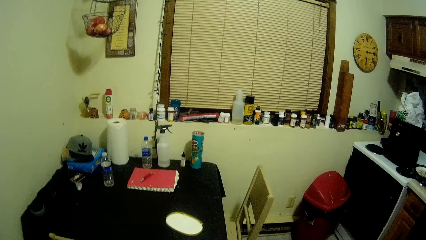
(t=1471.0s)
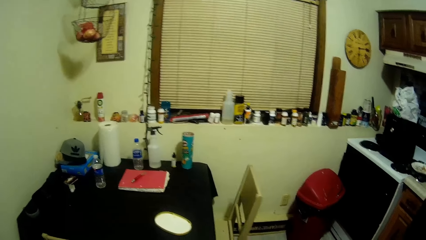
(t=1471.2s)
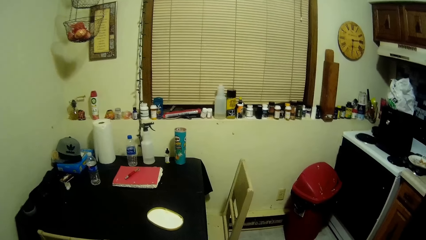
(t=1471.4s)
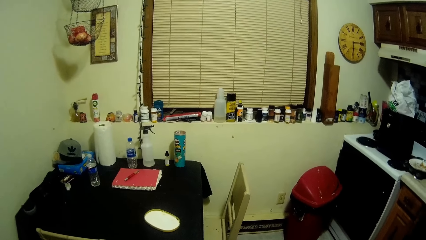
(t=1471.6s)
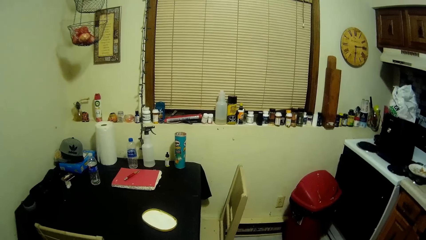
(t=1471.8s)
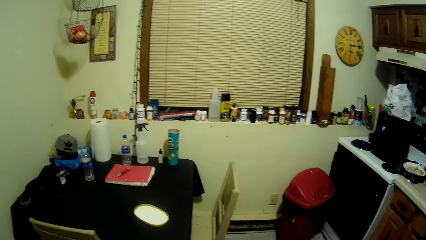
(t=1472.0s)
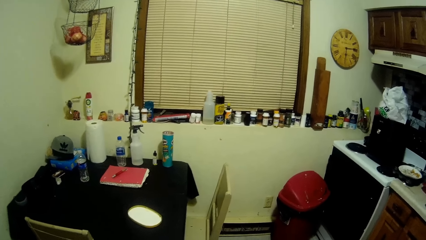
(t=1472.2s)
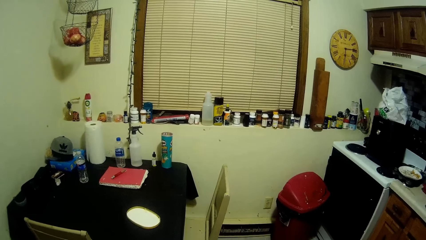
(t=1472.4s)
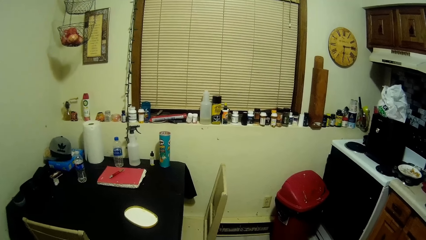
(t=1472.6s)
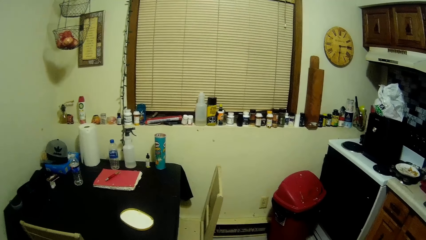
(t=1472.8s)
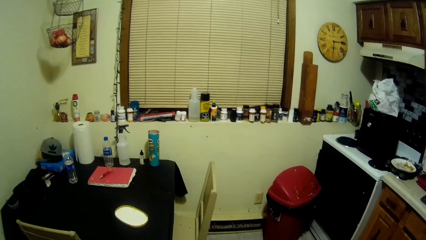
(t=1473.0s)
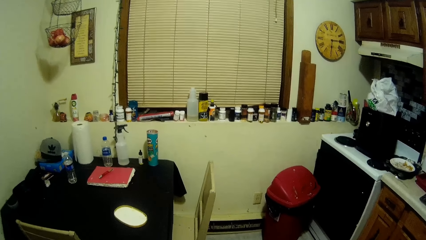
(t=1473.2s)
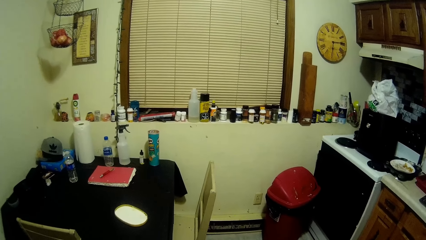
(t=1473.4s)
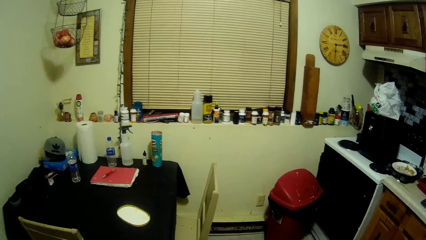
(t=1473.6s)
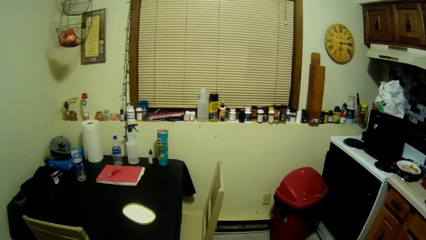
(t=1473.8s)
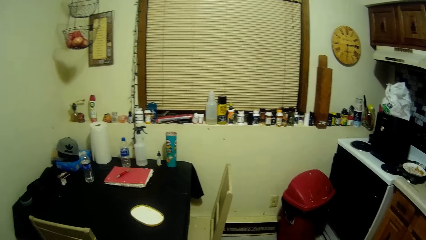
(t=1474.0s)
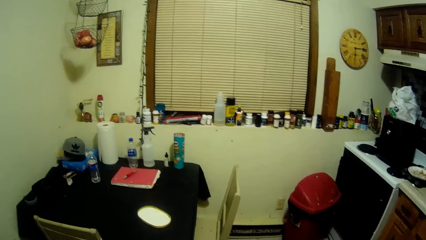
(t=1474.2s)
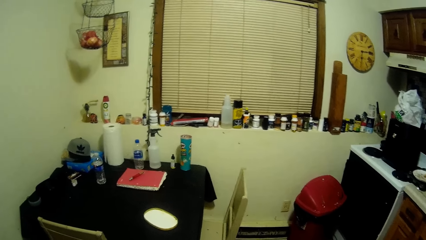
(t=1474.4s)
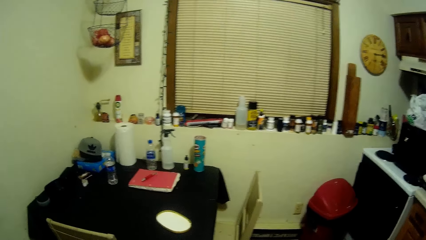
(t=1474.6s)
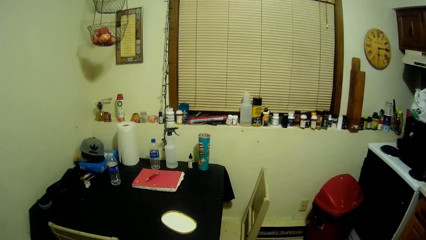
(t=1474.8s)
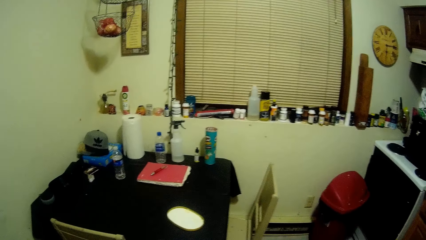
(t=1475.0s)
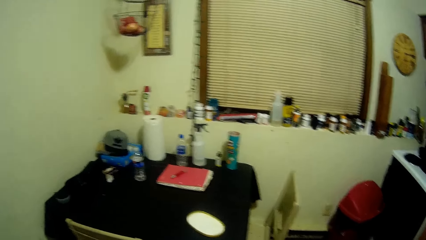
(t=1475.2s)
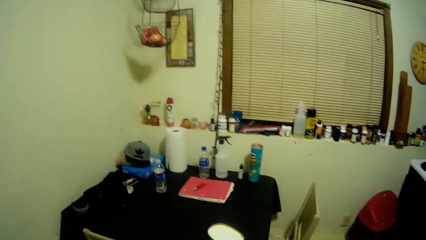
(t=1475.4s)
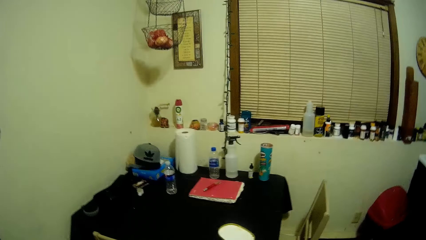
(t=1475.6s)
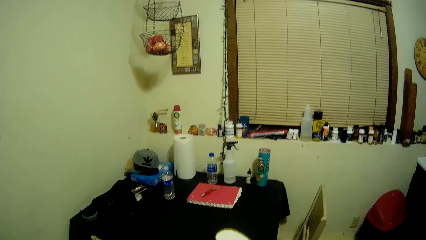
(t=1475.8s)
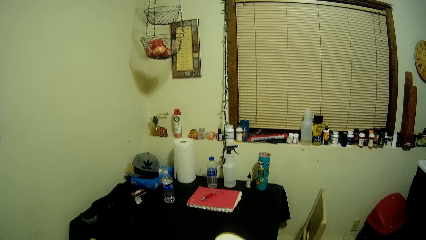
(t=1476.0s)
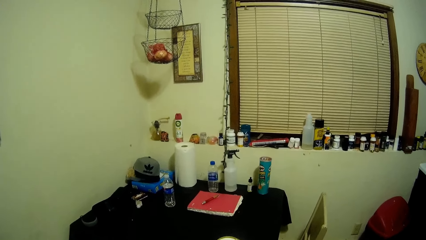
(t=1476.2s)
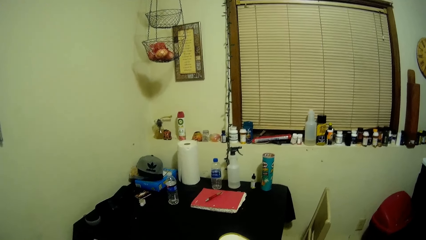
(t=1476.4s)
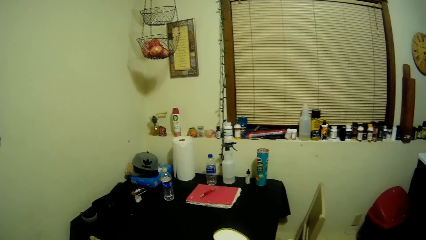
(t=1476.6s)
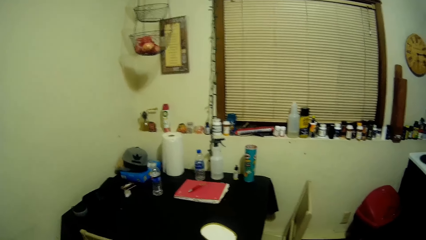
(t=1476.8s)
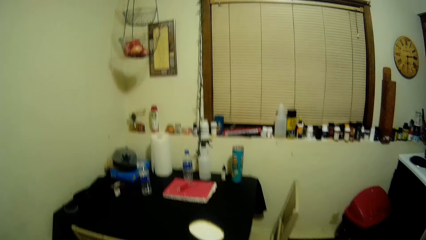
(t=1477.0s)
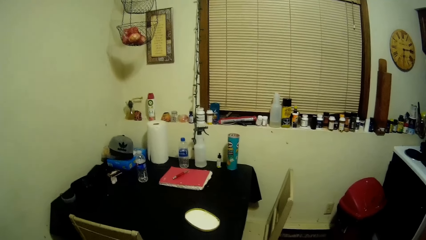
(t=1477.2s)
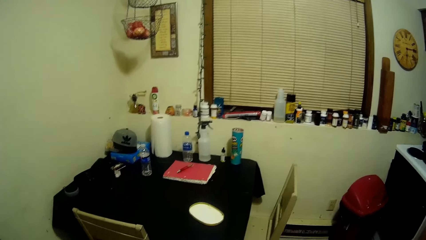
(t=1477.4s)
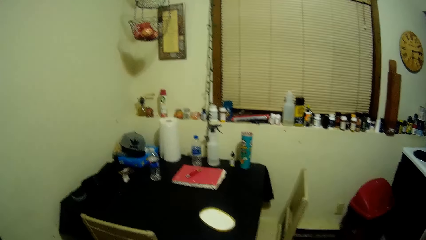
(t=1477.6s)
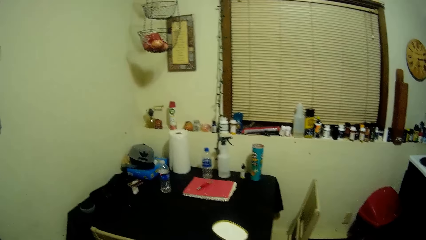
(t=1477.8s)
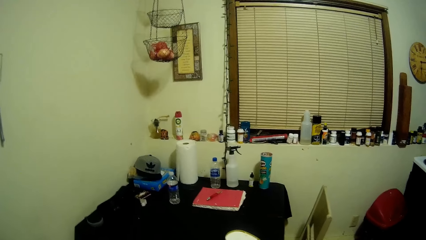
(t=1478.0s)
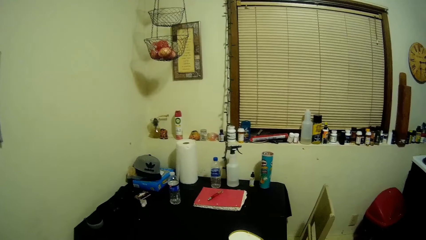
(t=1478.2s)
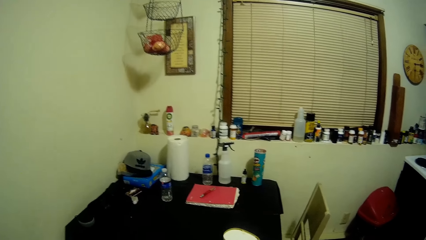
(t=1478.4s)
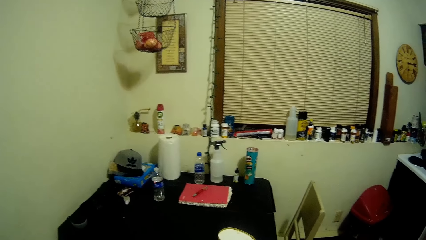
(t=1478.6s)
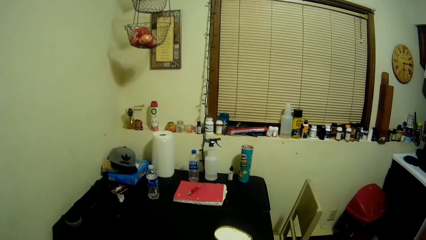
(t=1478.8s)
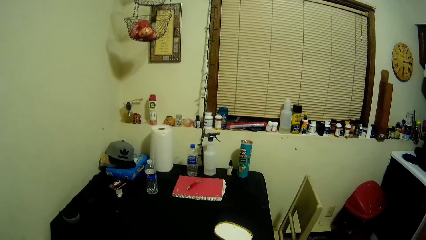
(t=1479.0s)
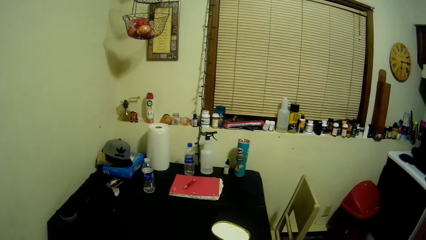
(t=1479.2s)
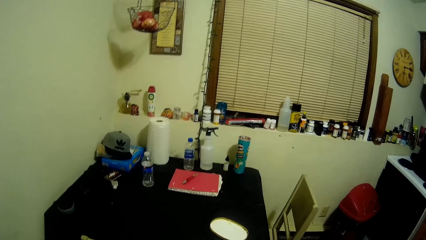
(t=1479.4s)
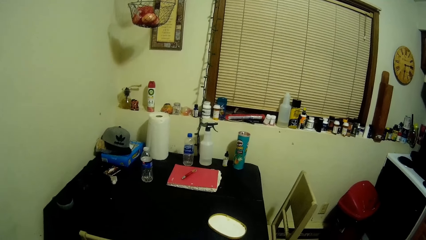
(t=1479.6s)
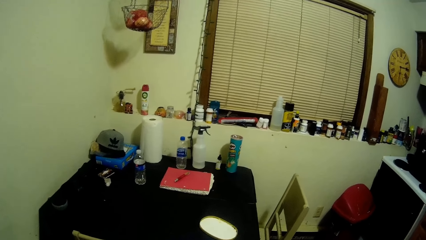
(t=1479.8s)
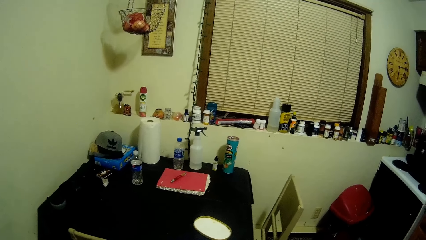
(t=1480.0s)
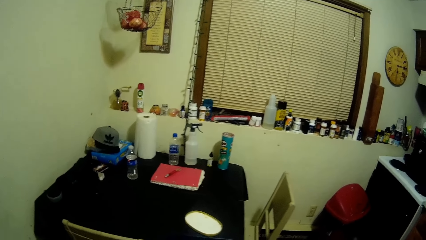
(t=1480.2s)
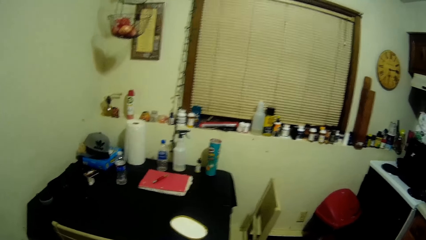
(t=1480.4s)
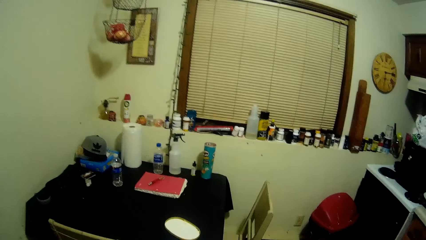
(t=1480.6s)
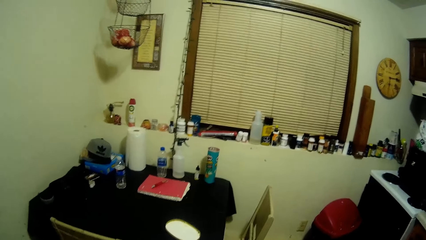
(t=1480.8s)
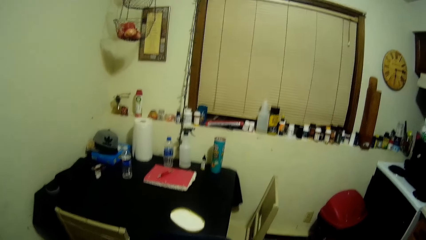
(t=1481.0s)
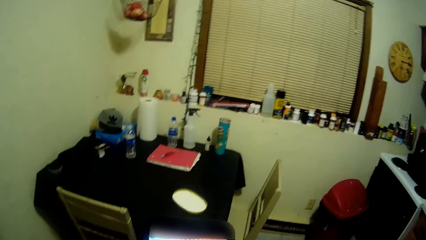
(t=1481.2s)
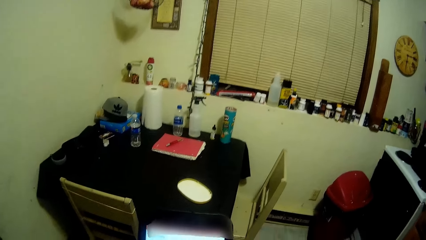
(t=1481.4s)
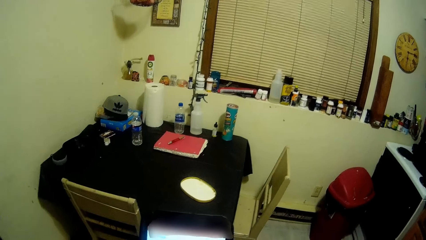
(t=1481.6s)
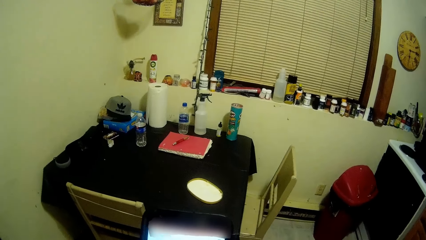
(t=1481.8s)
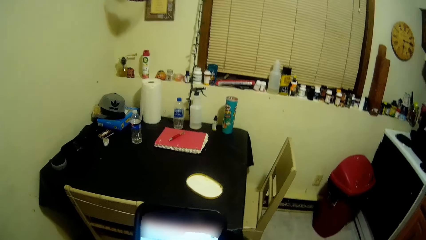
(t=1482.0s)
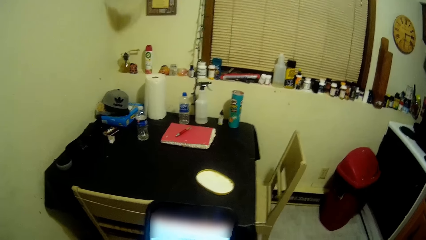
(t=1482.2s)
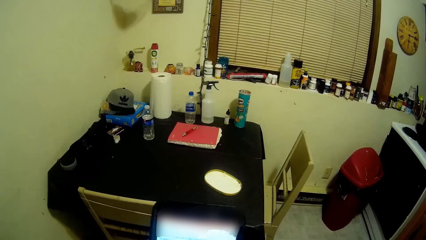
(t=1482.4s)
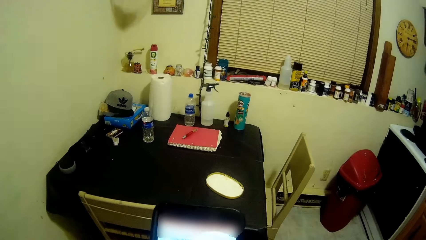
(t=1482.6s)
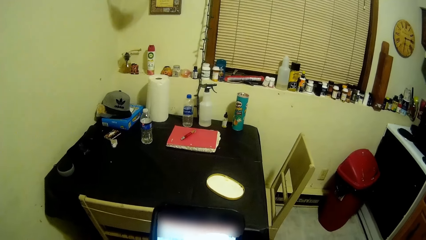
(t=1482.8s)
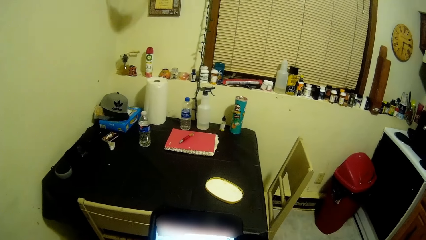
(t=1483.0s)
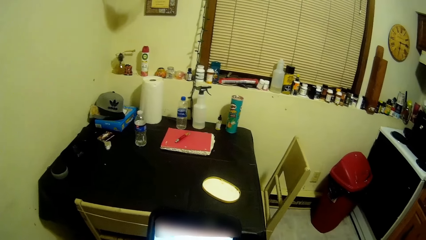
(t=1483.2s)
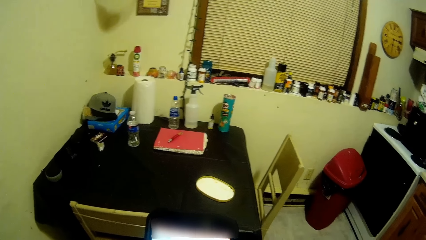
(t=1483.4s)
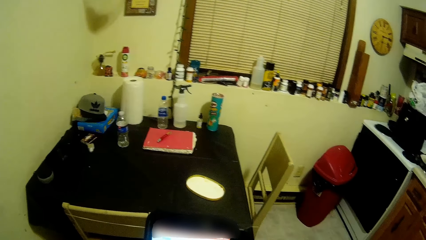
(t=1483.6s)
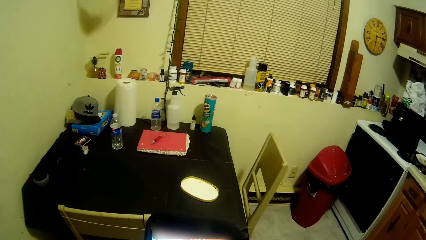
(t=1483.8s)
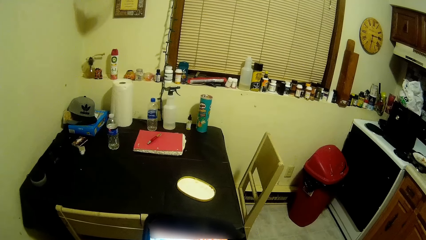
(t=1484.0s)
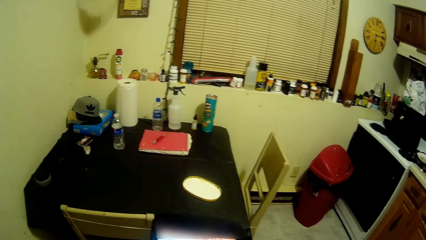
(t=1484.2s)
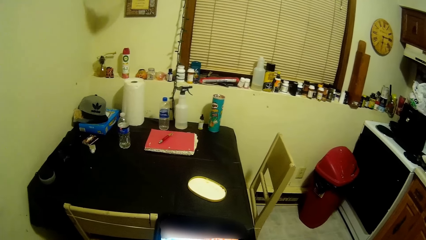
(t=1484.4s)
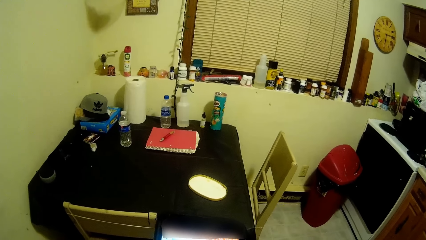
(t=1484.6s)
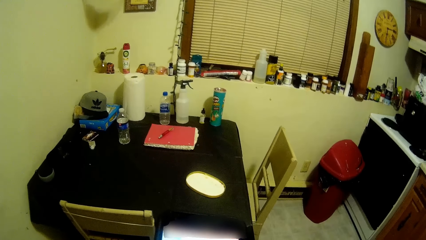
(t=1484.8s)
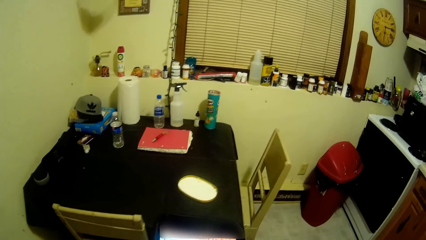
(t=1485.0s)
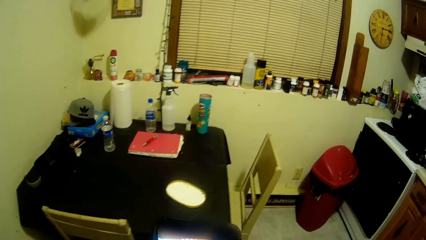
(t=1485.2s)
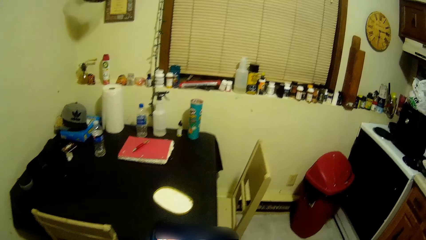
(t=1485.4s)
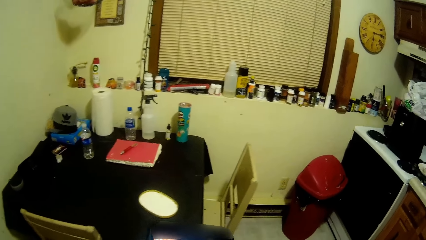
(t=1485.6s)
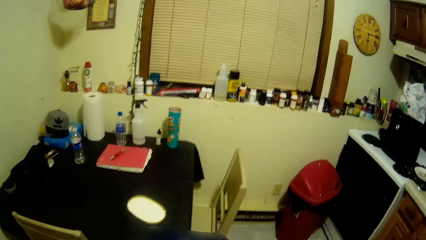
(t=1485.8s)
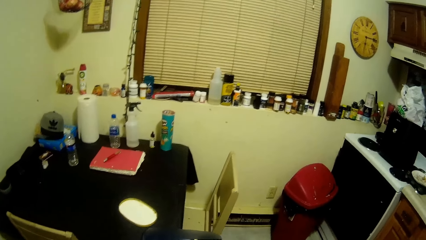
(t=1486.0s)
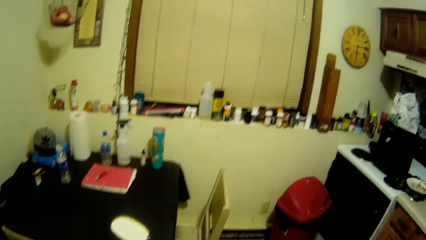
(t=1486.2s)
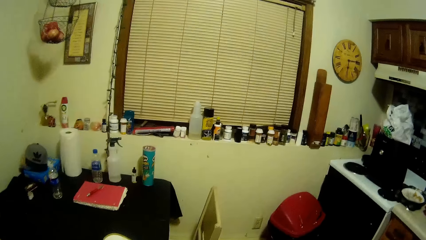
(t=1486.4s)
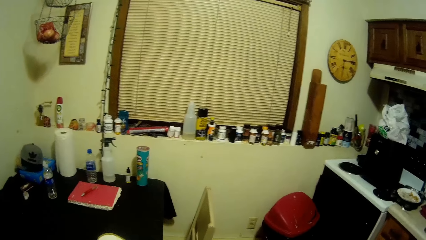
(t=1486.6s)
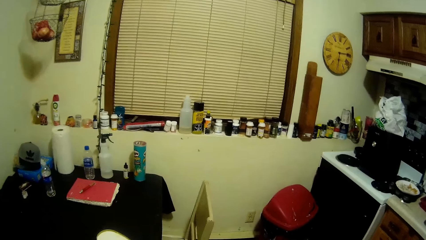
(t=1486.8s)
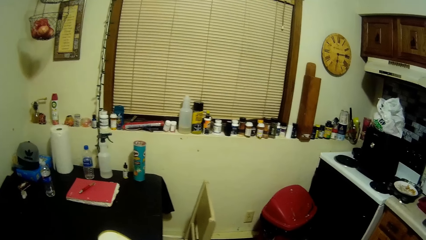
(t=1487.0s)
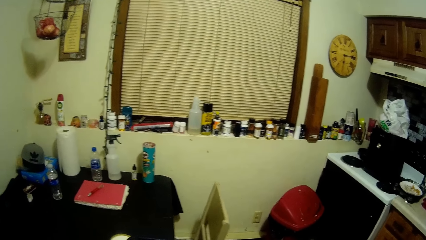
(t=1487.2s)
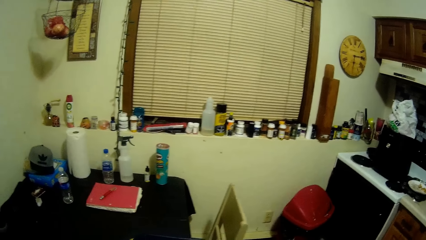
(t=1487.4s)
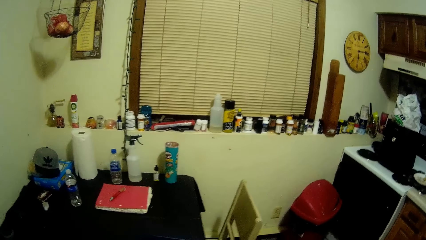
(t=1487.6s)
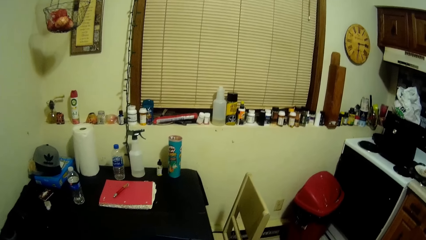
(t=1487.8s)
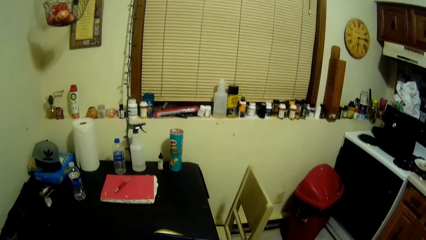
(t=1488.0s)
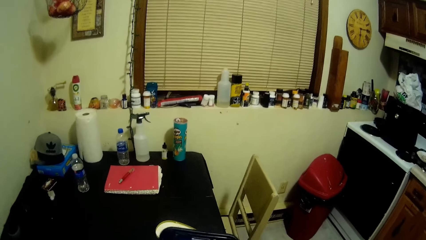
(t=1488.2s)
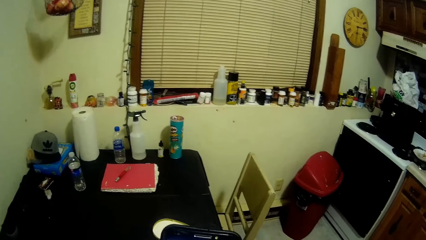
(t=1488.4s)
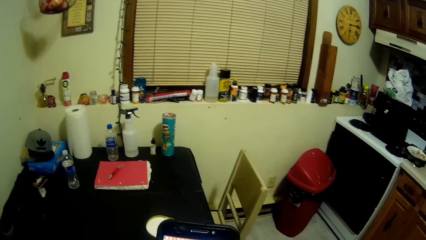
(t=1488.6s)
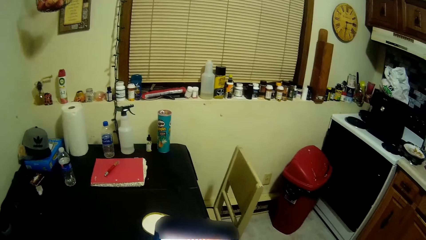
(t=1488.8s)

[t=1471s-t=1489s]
The camera wearer looks around. They use a phone. They look around.
